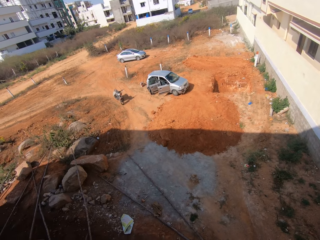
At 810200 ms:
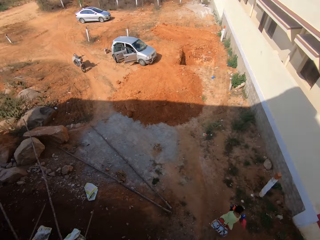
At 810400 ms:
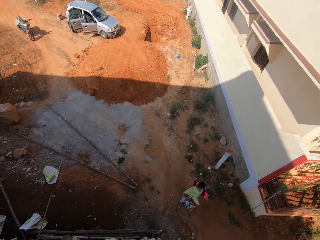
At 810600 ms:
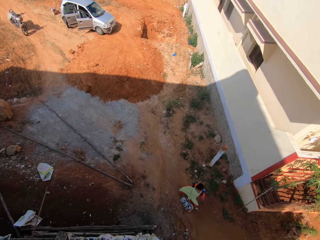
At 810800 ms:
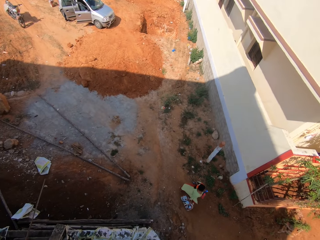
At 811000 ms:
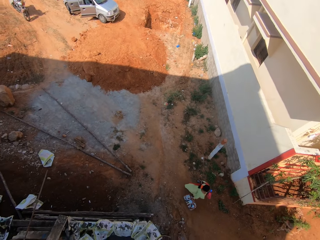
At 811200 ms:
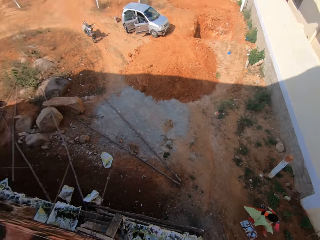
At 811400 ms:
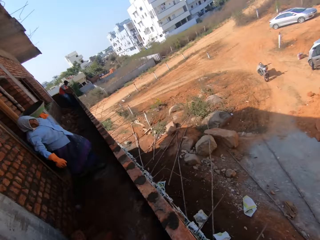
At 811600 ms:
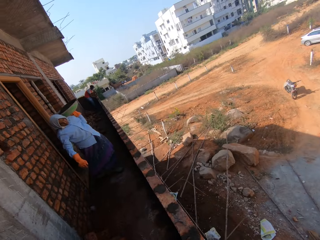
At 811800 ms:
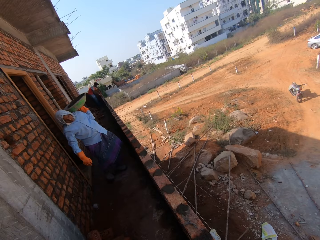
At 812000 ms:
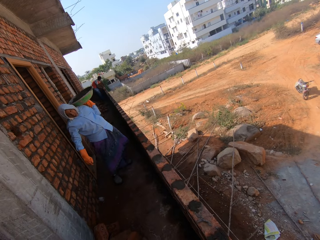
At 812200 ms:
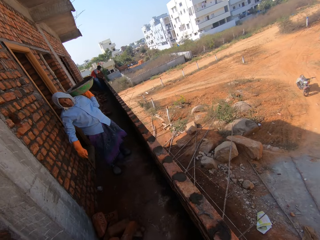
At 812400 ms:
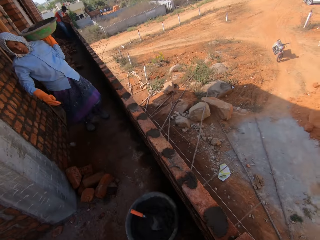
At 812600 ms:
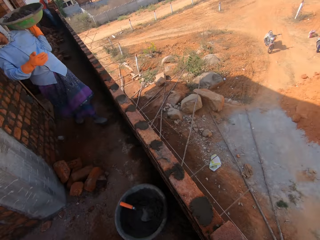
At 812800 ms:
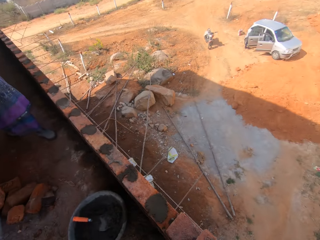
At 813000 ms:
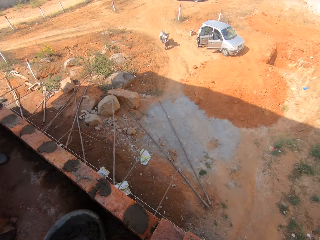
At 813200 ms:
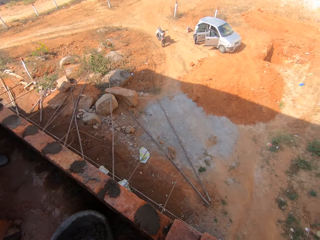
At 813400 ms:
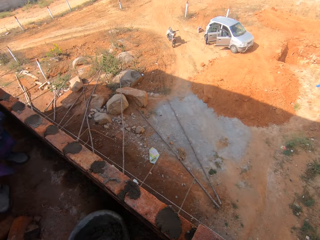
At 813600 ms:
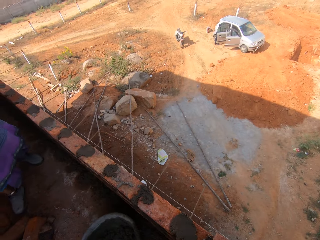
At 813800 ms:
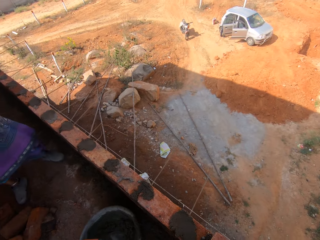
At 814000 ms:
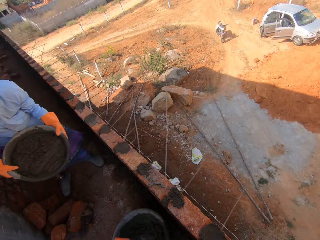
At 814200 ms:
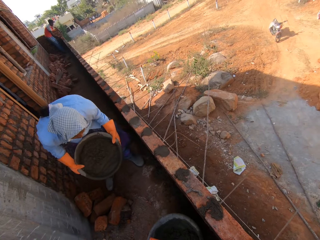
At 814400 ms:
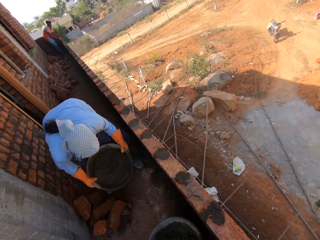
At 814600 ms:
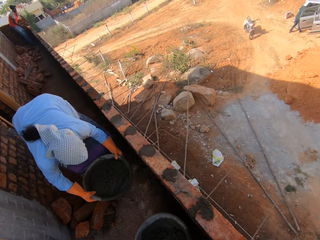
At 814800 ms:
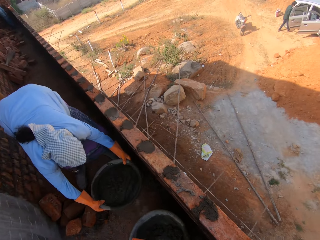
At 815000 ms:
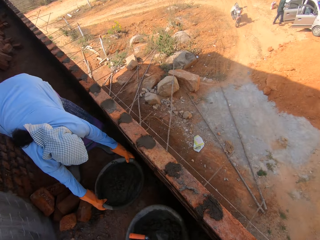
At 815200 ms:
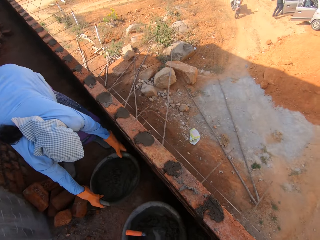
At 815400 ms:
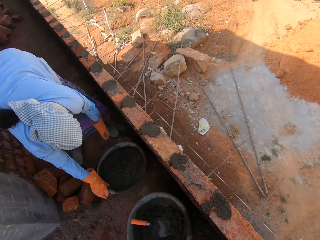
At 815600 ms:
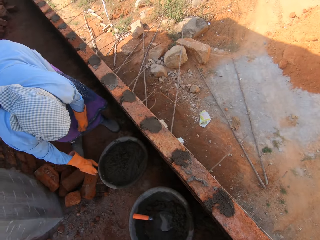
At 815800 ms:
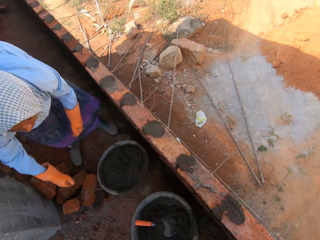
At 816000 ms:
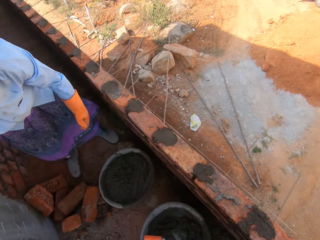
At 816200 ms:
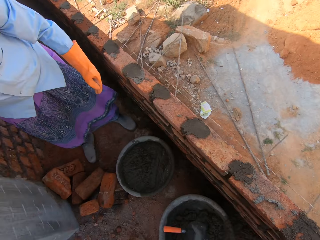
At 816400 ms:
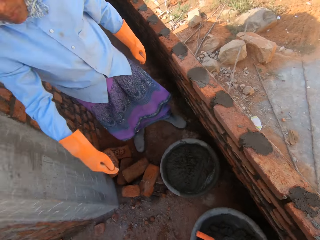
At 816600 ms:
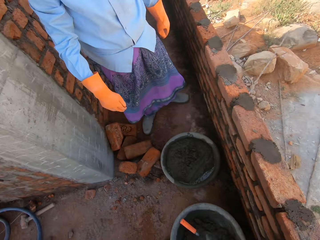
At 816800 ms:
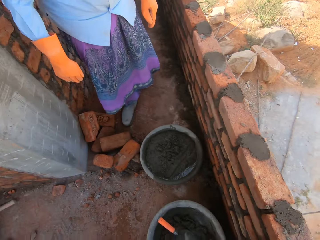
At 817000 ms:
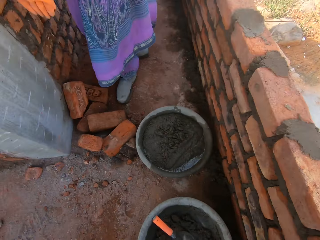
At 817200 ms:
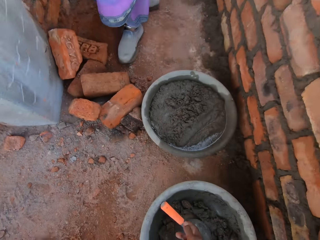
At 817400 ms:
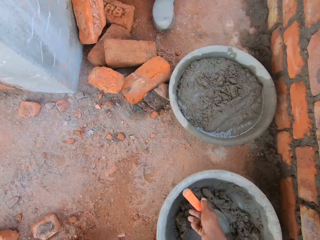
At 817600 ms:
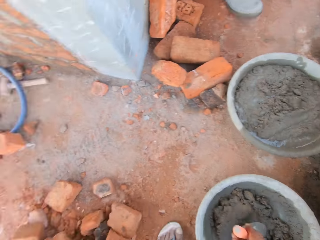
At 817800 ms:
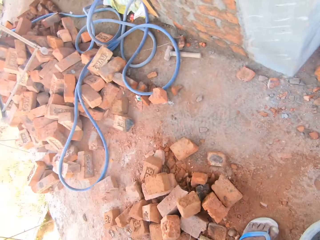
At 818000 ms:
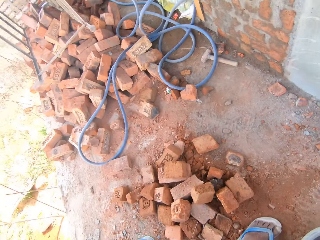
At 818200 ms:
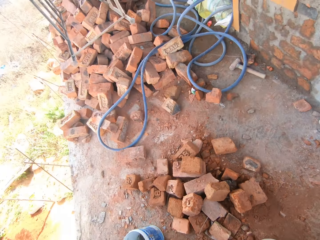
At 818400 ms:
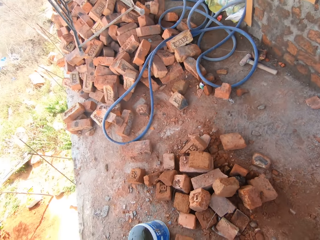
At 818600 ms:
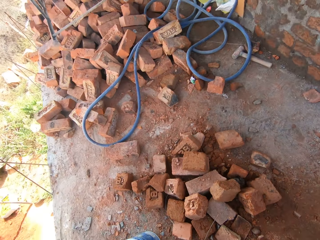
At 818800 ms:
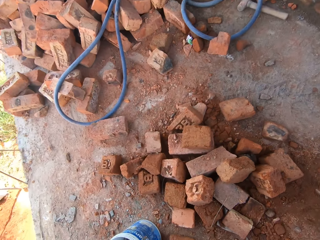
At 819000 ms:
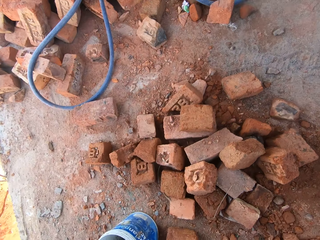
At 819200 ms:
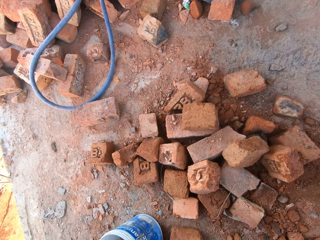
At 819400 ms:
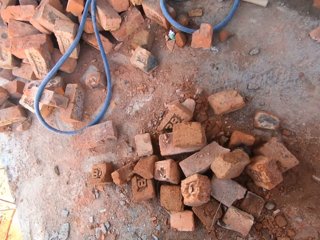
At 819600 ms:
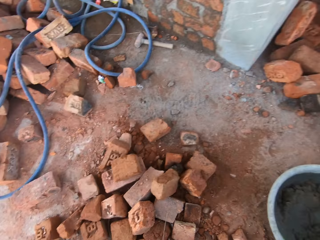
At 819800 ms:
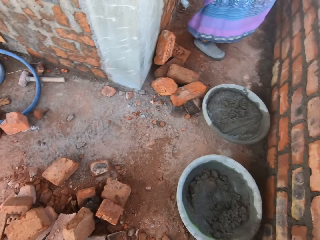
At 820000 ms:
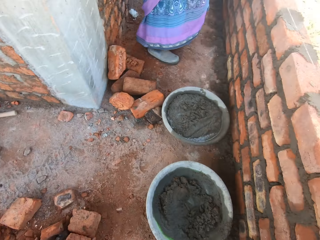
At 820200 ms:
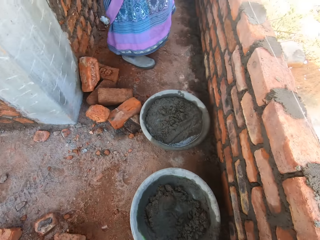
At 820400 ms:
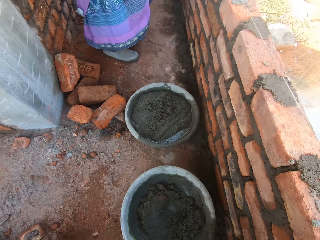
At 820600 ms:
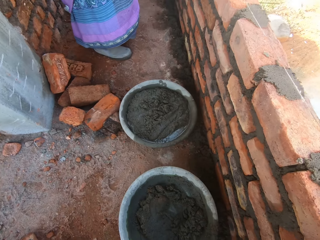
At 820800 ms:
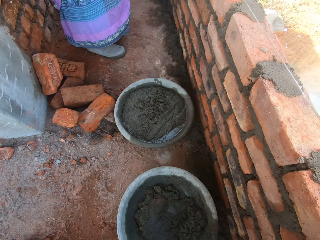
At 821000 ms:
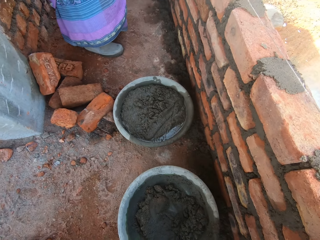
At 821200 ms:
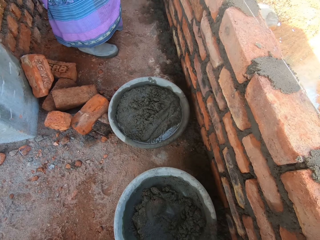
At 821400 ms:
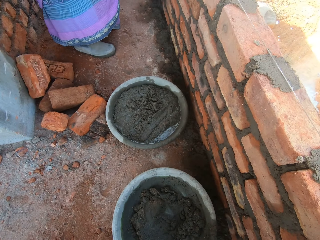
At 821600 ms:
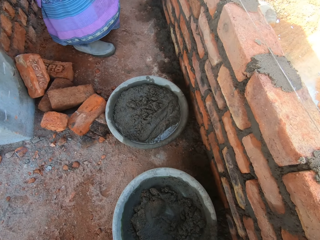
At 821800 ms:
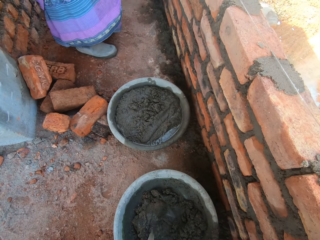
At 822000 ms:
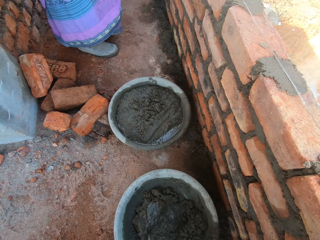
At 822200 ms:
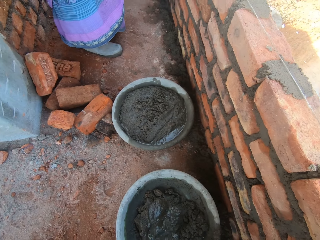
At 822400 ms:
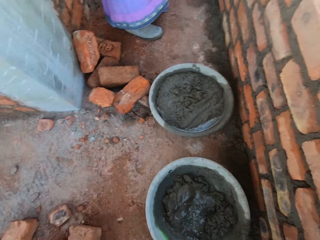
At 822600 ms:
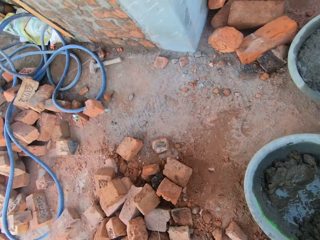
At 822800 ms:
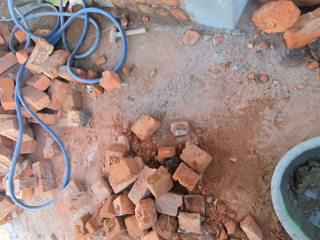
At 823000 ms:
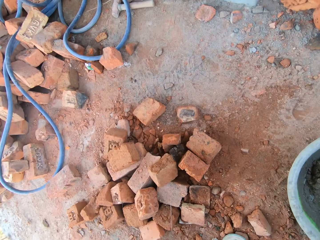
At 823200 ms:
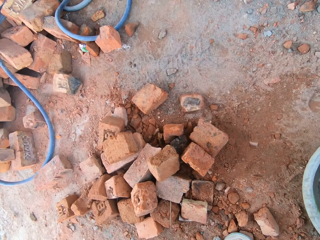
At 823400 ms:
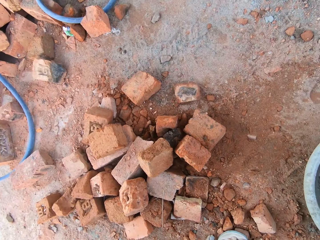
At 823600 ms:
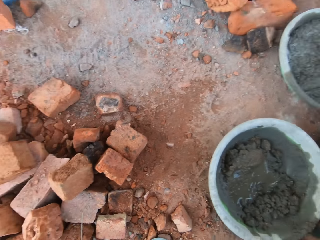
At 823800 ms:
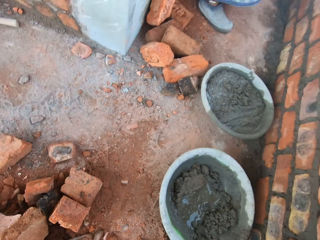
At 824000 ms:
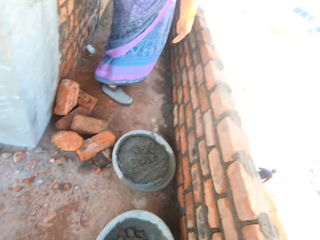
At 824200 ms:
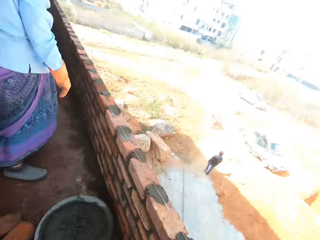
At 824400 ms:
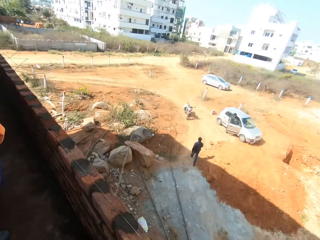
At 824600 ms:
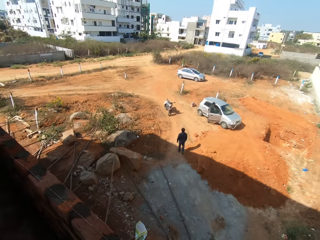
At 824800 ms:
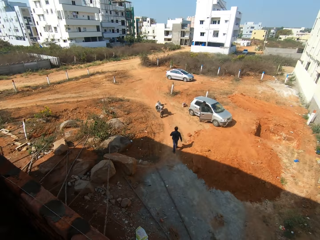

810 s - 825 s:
A woman carries a container. The woman walks to the camera wearer. The woman puts down the container or cement pan. The camera wearer looks at the woman. They take a trowel. They look at the bricks. They look around and pick up a container. They pour water into the cement mortar. They look at the bricks.

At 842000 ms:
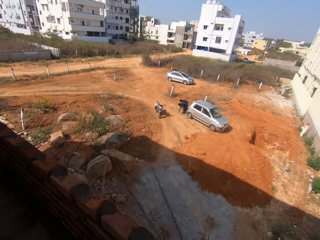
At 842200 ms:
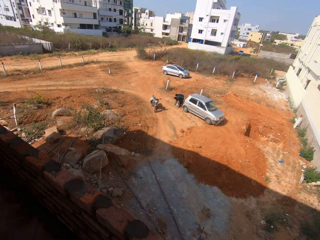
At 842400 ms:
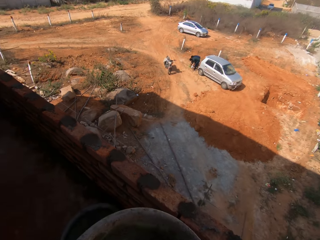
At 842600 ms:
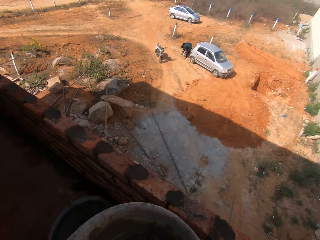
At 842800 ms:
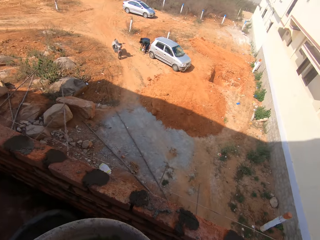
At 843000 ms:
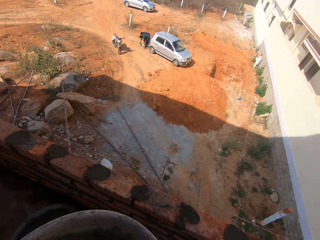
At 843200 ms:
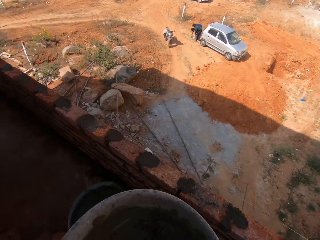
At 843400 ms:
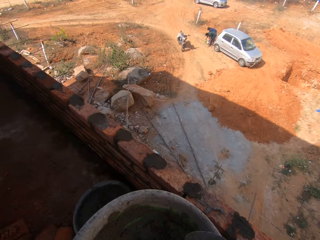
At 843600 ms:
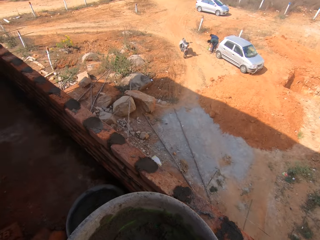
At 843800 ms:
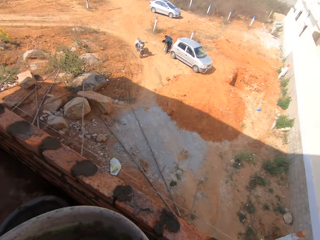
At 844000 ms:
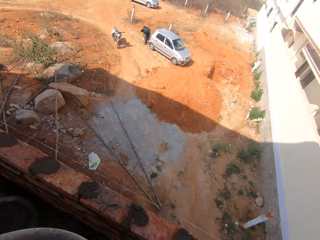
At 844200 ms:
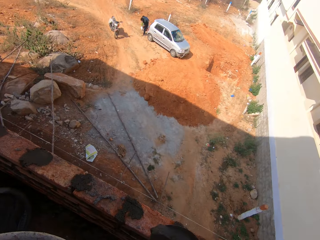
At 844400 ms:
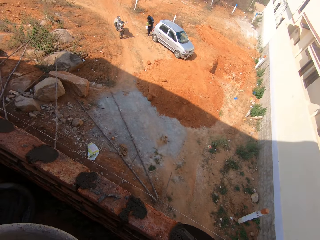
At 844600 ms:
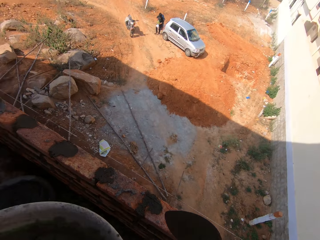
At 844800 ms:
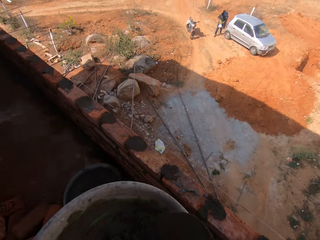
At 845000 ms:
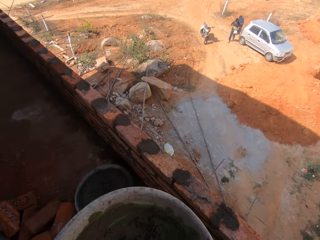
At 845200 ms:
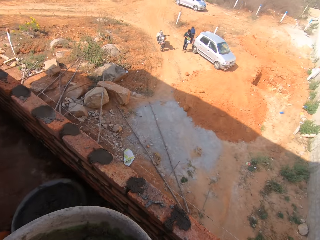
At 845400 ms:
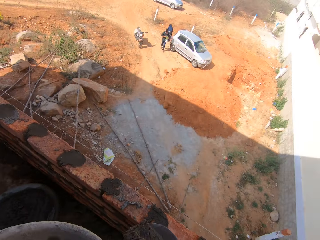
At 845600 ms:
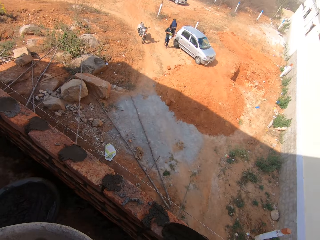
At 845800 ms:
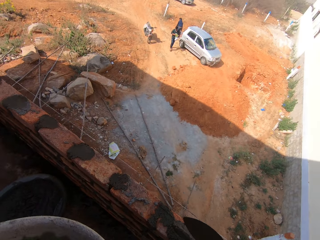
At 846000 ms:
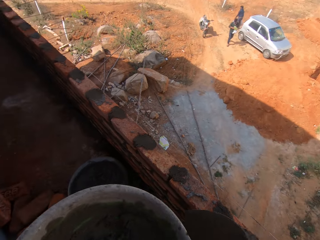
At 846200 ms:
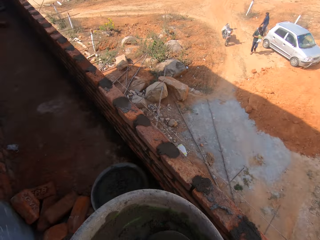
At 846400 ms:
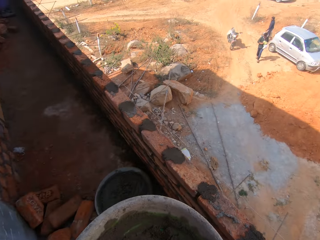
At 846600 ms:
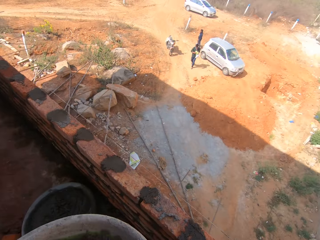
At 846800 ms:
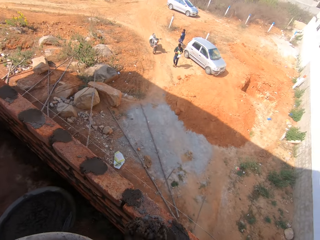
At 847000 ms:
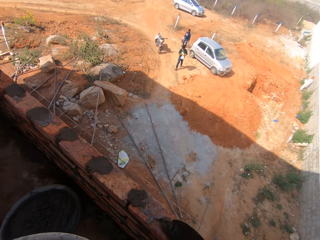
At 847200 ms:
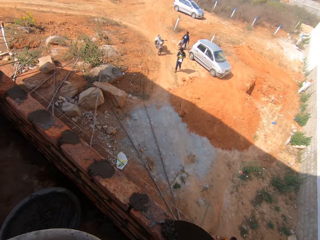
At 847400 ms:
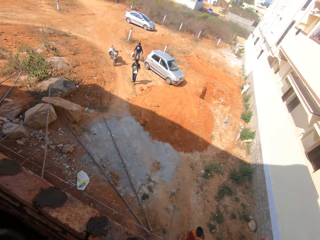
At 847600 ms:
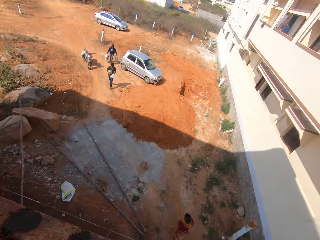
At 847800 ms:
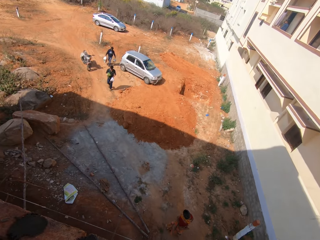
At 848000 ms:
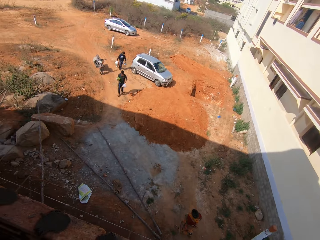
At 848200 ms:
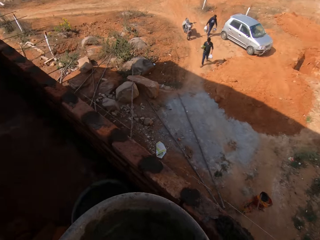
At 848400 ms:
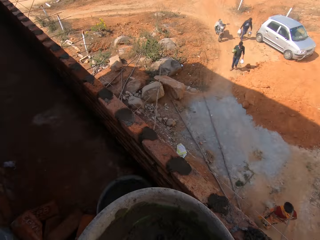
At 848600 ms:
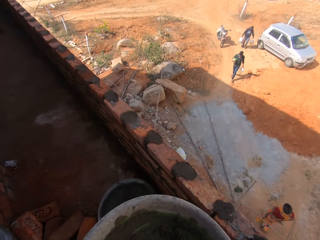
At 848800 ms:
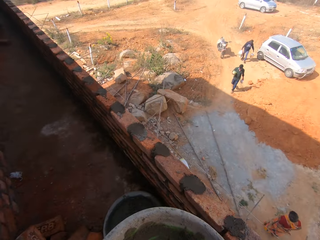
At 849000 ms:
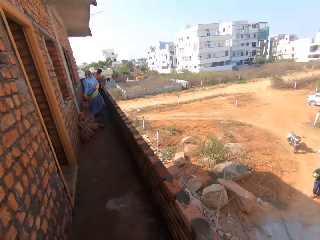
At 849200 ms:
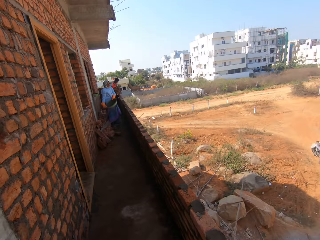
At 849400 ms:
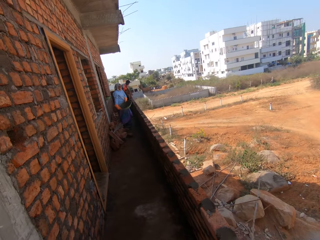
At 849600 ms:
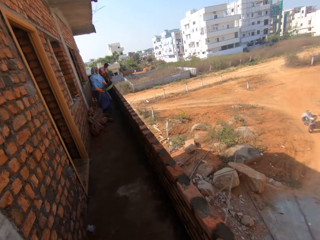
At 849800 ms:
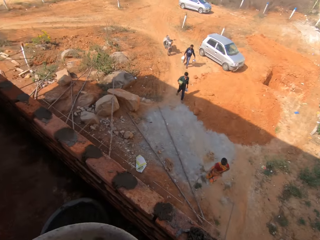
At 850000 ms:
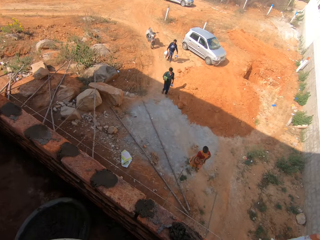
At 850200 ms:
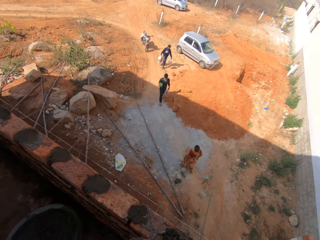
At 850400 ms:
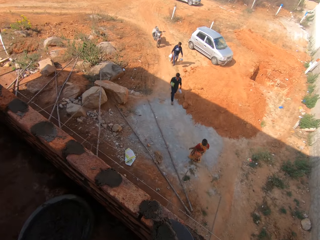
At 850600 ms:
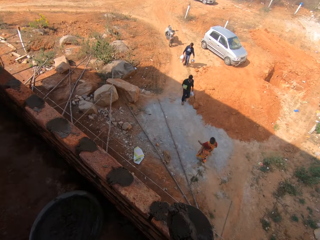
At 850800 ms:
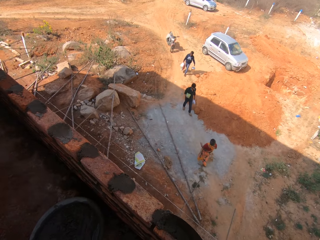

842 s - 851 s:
The camera wearer looks around. They put cement on the wall, scoop cement, and put cement on the wall. They hold the spatula. They scoop cement with a trowel and apply cement on the wall. They scoop cement with the trowel and apply cement on the wall. They scoop cement with the trowel. They look around and put cement on the wall. A woman holds a bowl. The camera wearer interacts with the woman. They scoop cement.
